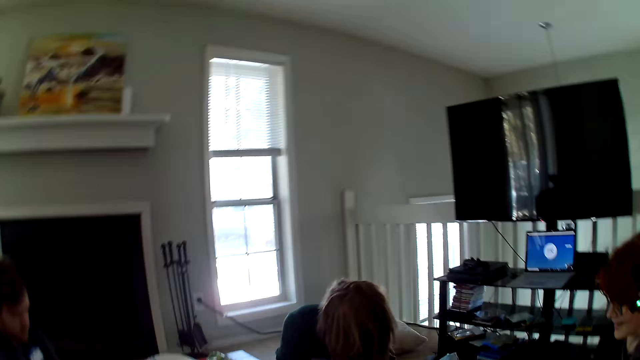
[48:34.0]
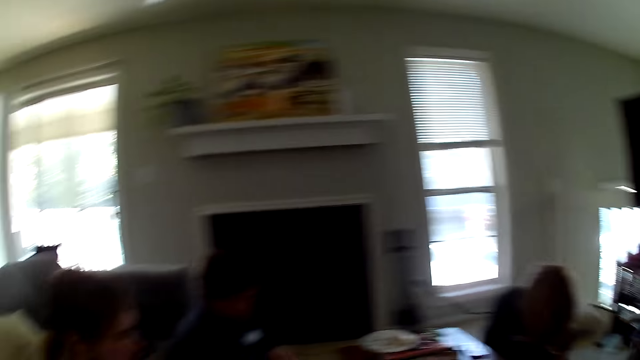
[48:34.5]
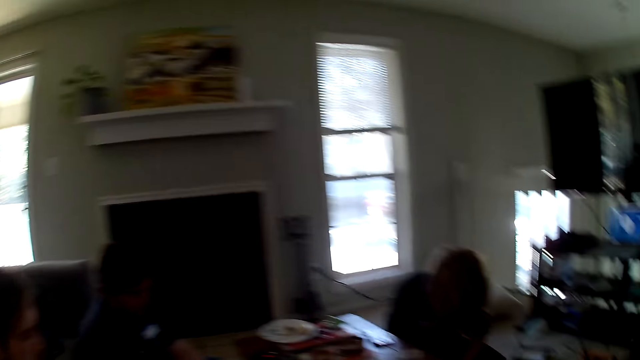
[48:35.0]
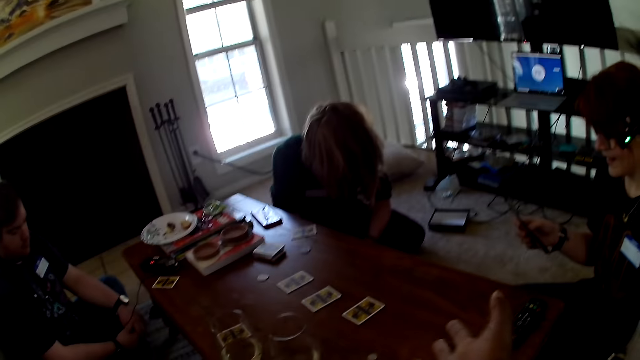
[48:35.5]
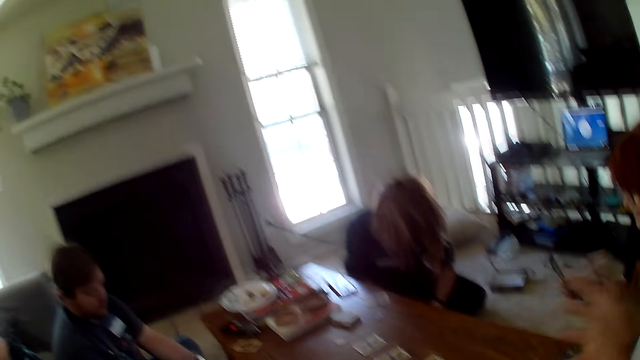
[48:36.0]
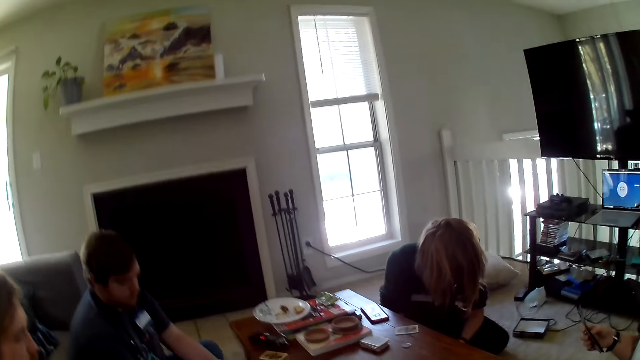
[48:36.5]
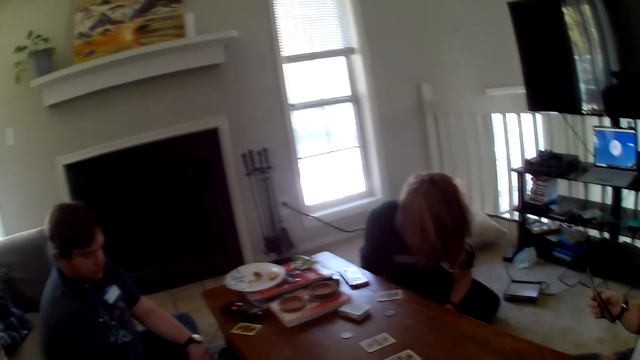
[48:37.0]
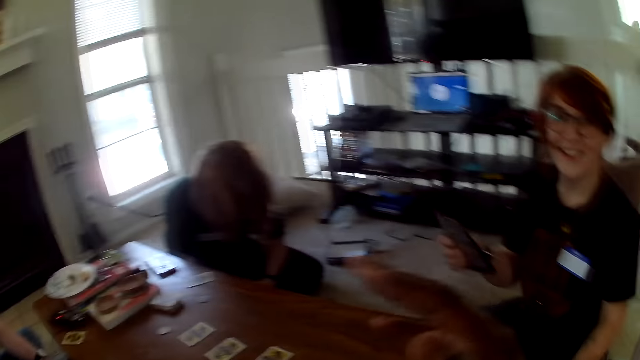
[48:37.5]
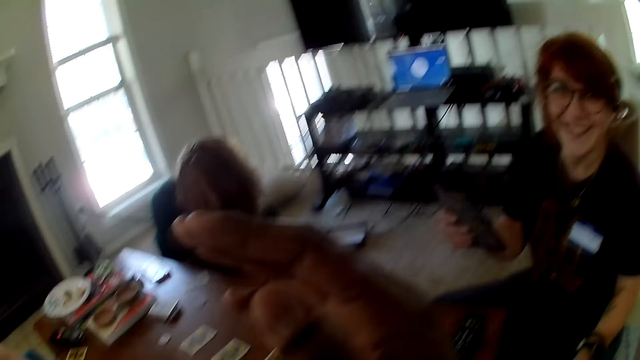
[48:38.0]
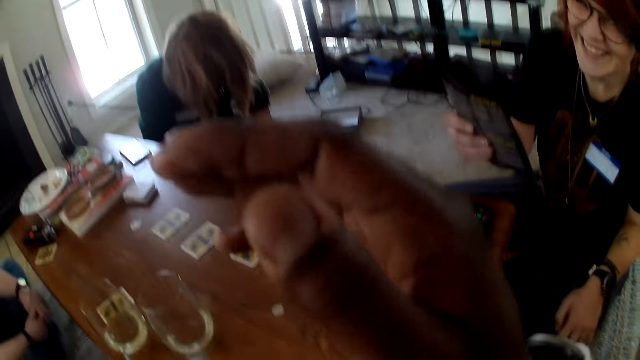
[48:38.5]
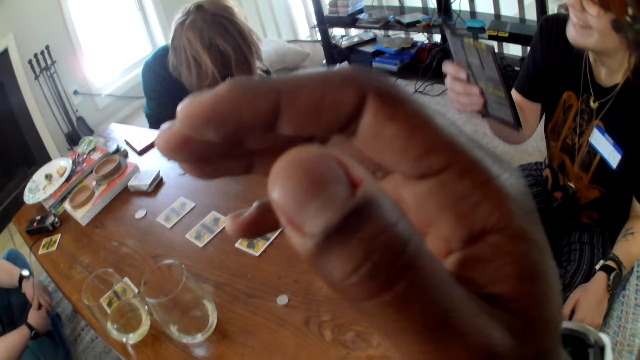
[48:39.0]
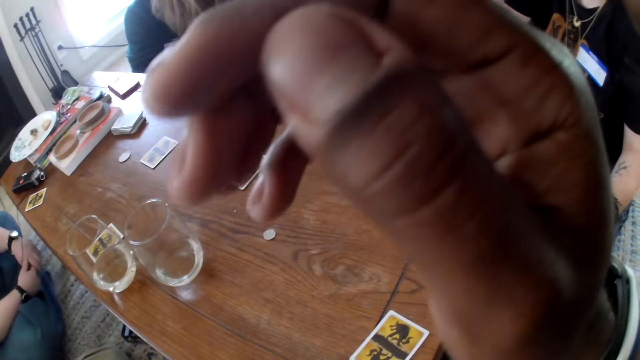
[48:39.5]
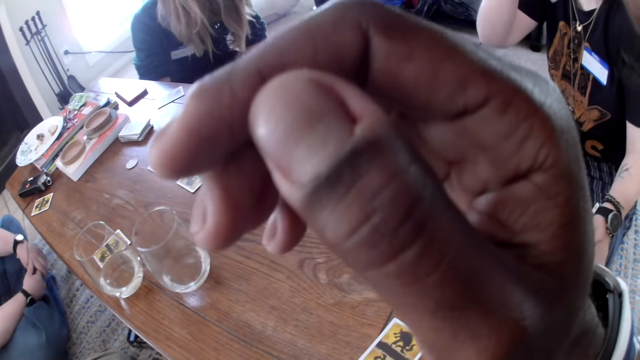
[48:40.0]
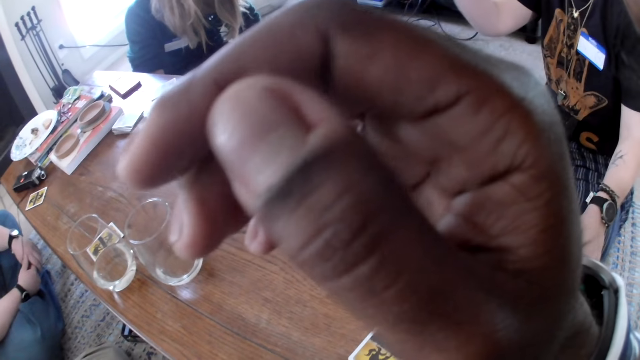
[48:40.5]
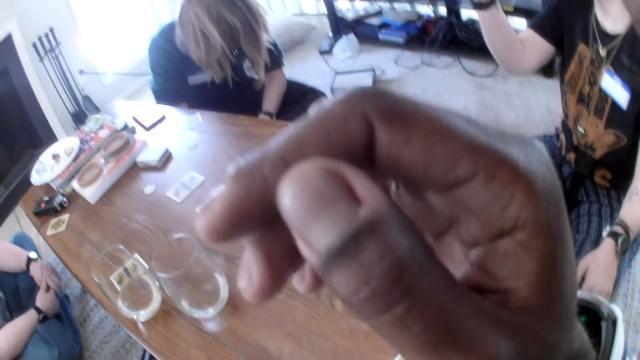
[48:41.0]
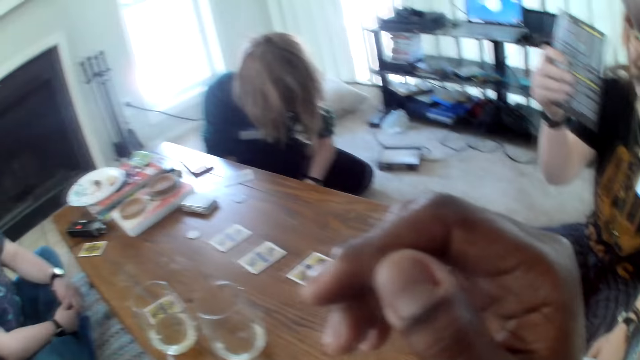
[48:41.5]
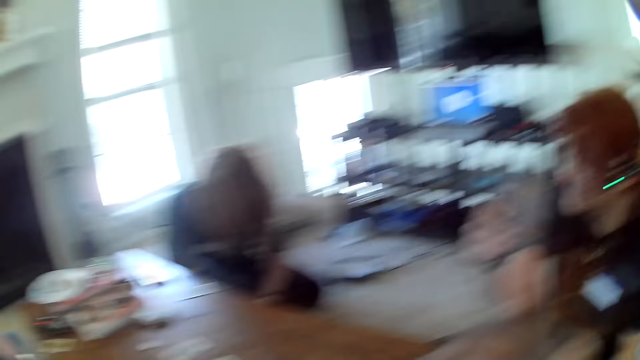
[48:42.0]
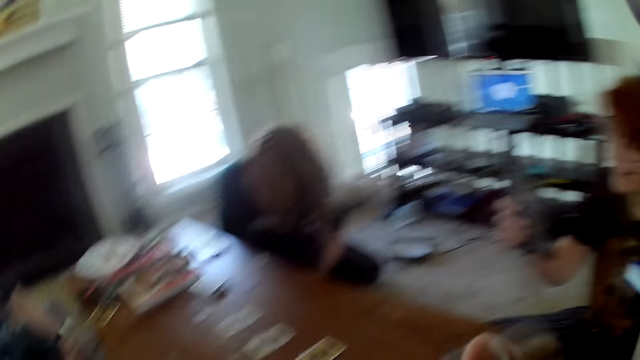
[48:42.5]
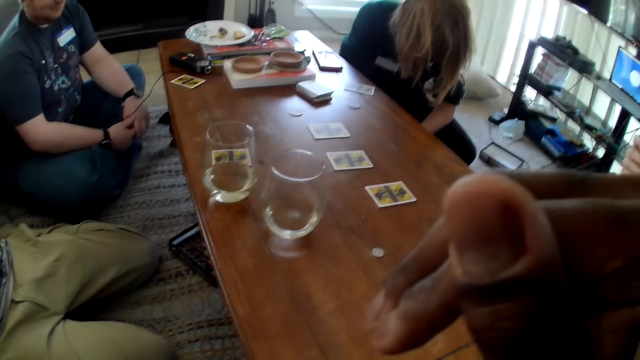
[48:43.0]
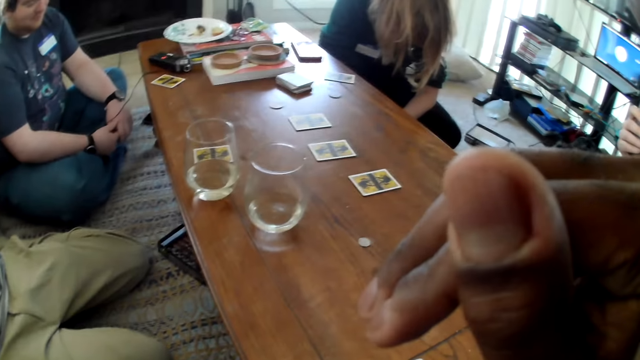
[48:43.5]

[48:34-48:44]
The camera wearer raises a hand.

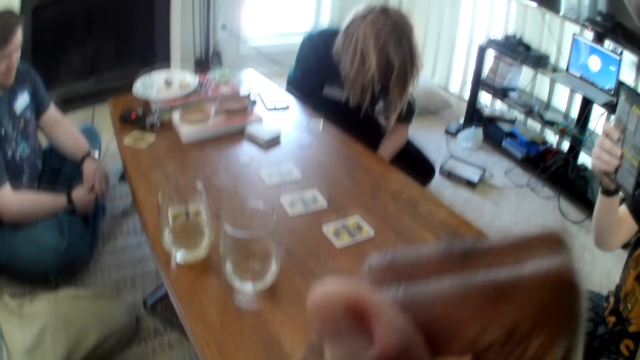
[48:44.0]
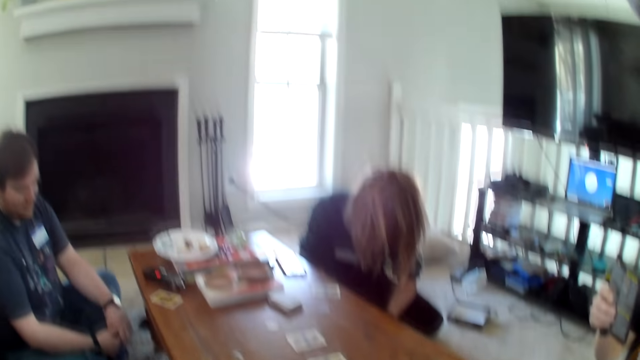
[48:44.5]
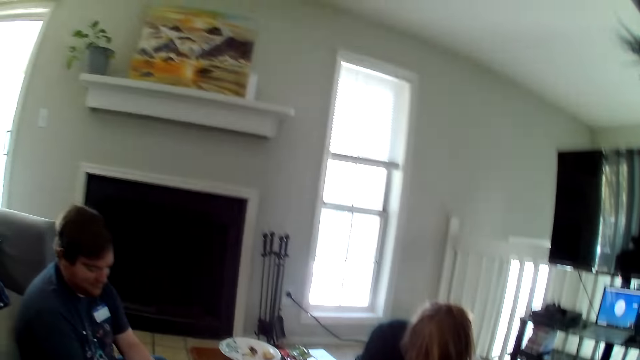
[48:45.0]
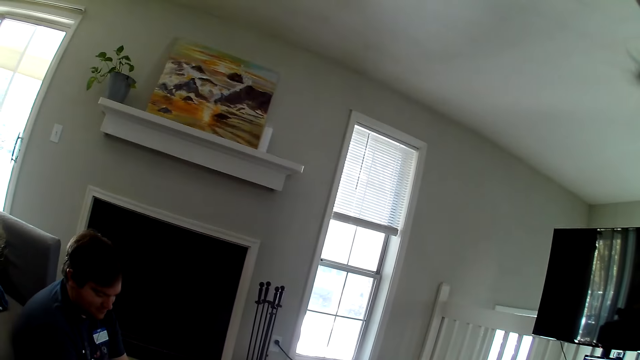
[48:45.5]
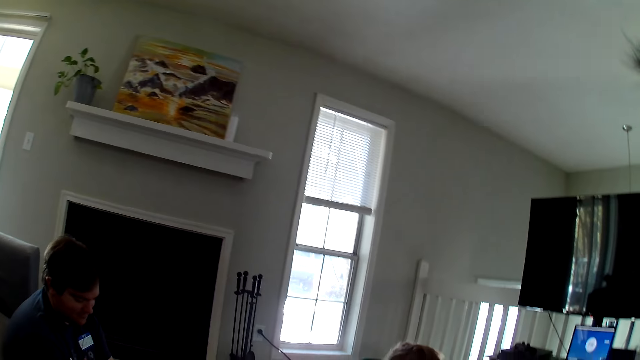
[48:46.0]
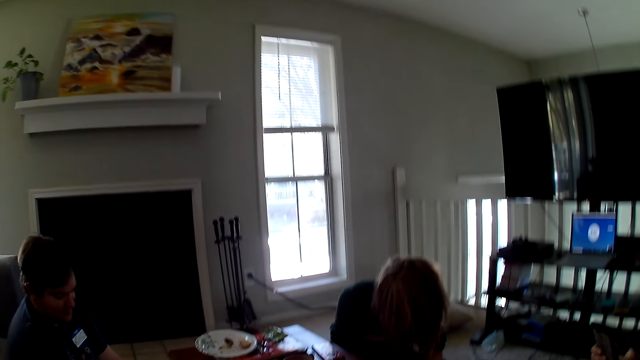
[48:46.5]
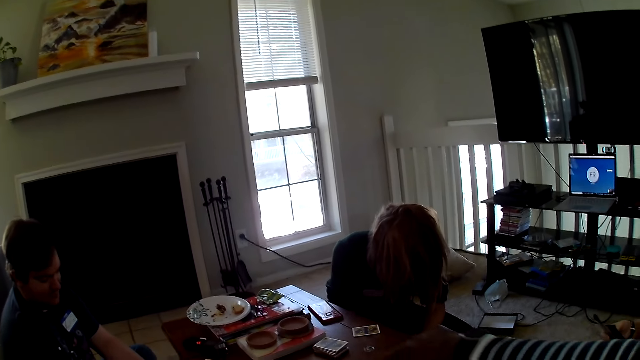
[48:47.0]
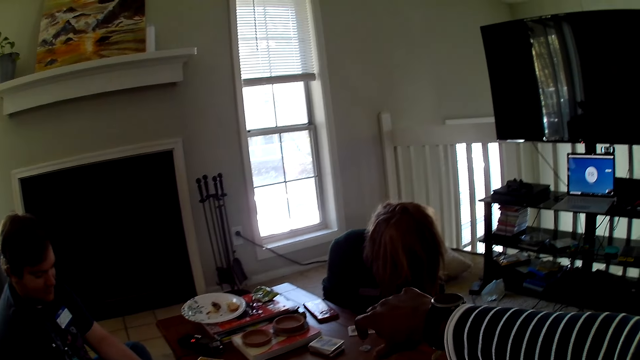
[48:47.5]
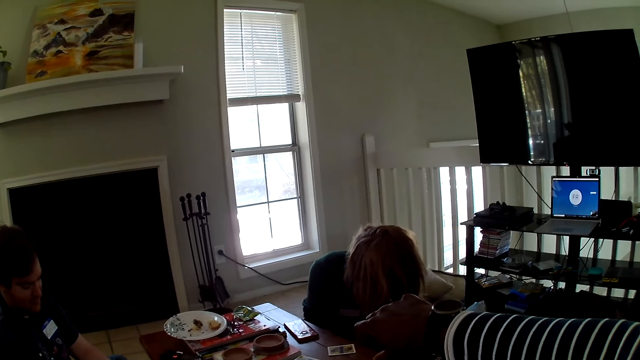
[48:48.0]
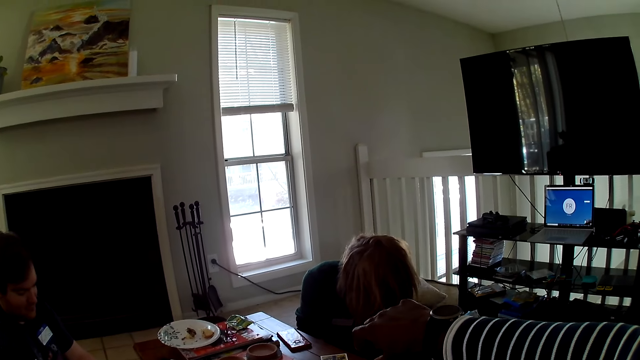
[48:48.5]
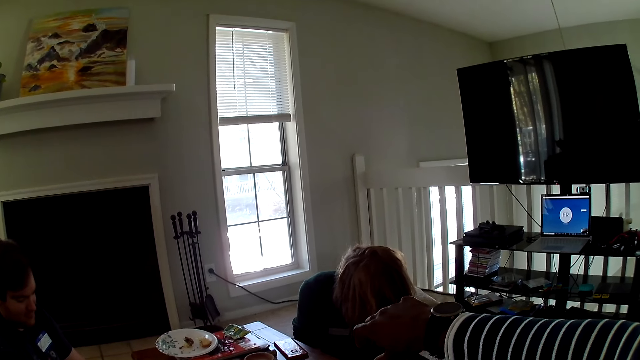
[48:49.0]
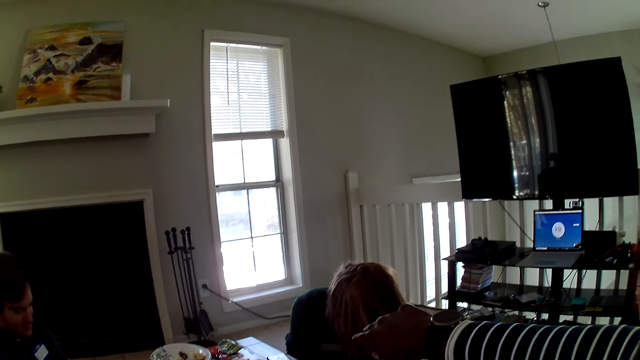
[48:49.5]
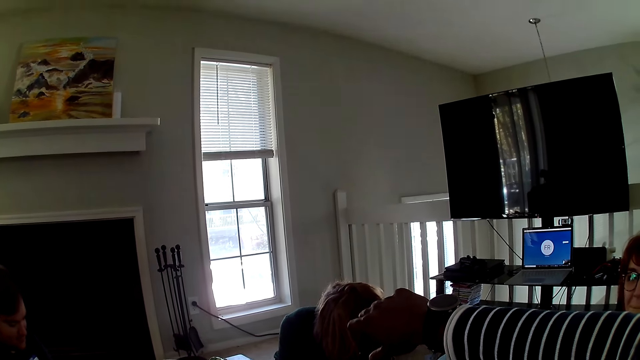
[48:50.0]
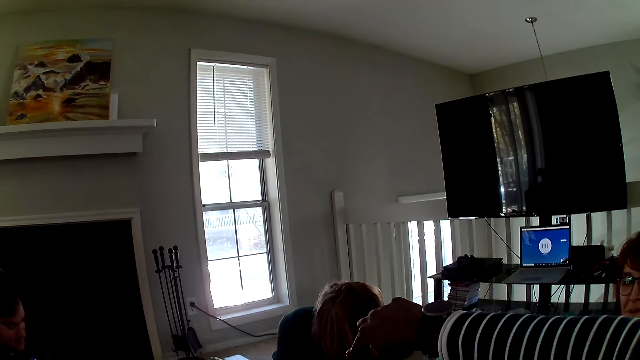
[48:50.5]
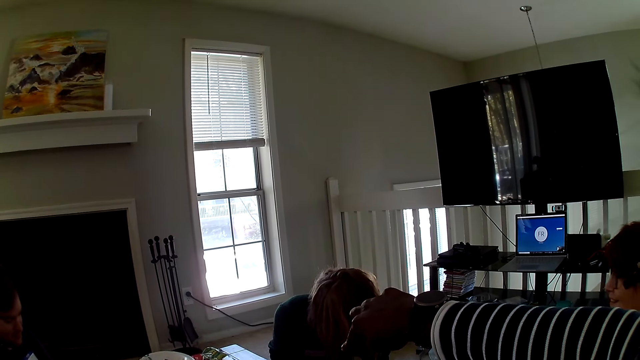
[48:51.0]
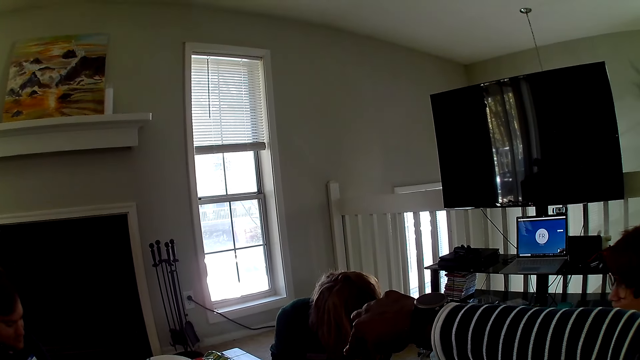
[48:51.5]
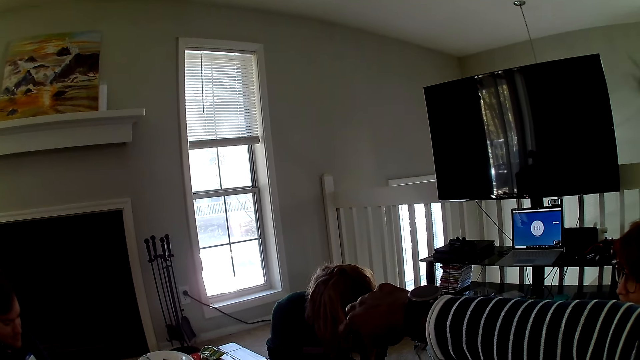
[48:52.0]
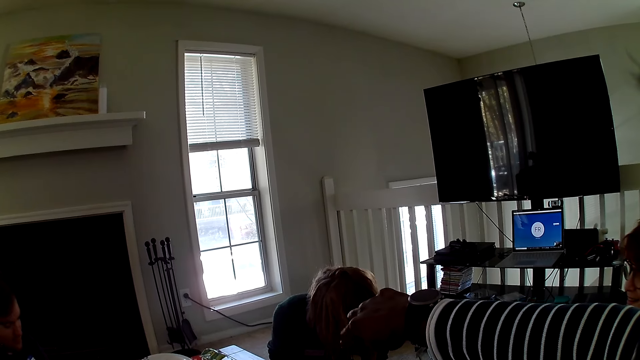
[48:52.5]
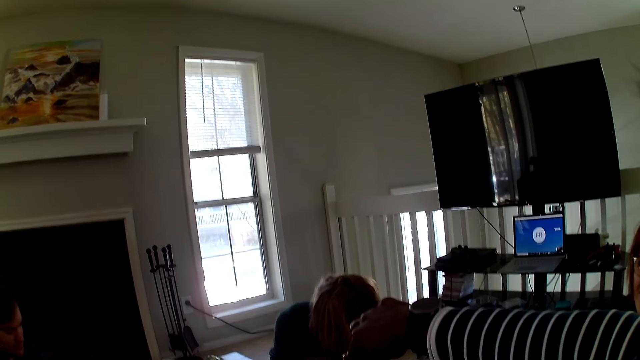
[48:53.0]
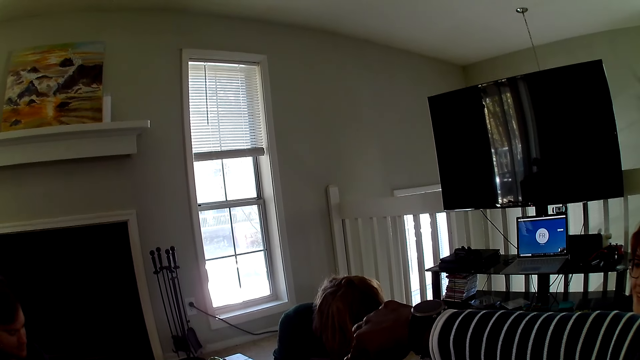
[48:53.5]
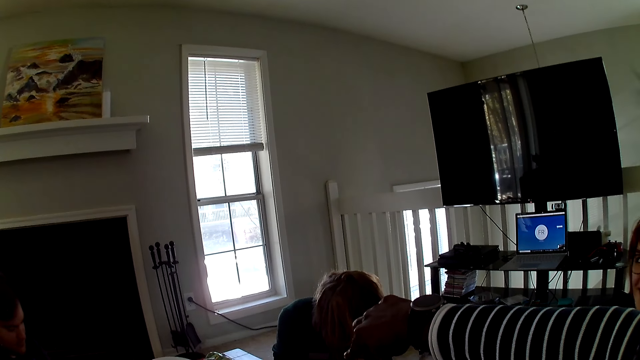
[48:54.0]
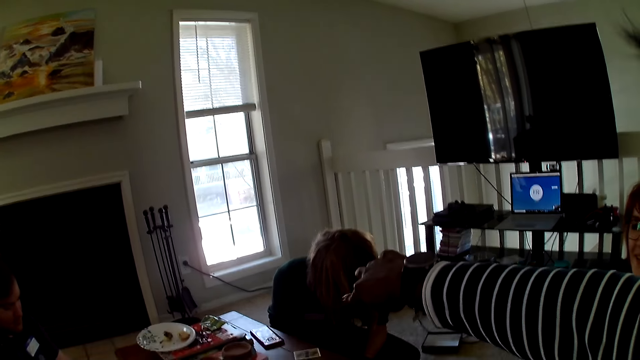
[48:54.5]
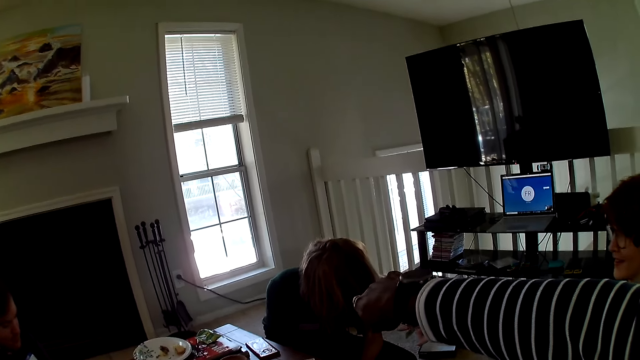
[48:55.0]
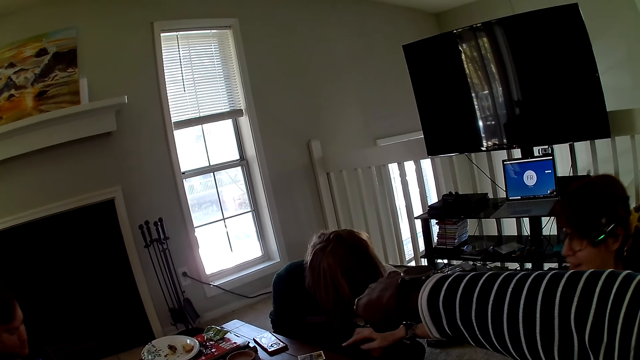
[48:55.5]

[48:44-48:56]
A woman interacts with the camera wearer and three other people.
